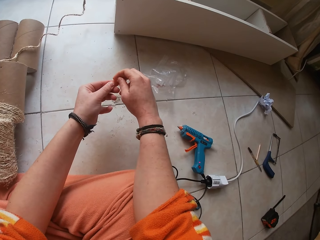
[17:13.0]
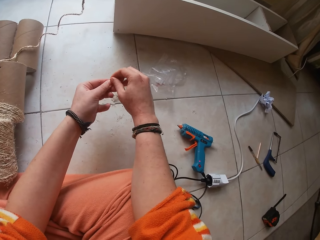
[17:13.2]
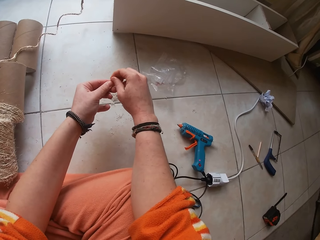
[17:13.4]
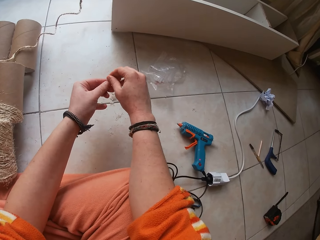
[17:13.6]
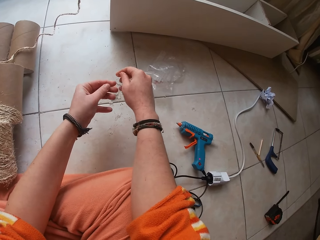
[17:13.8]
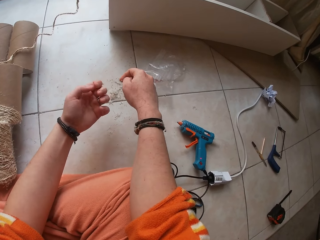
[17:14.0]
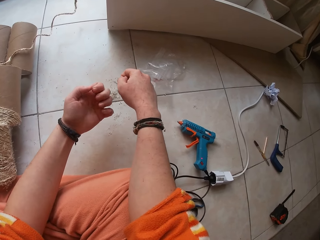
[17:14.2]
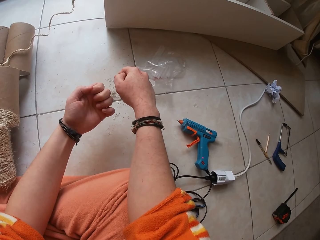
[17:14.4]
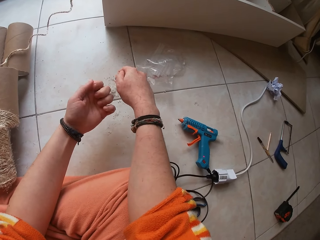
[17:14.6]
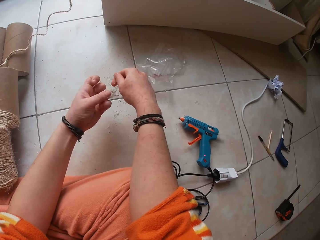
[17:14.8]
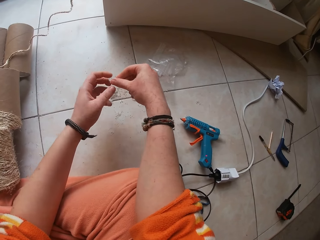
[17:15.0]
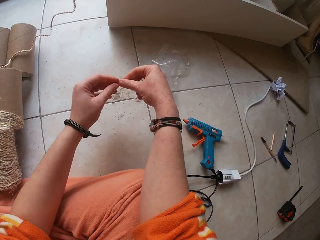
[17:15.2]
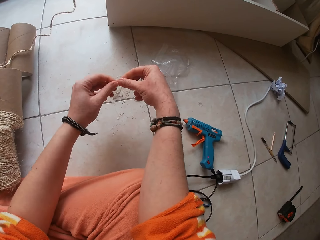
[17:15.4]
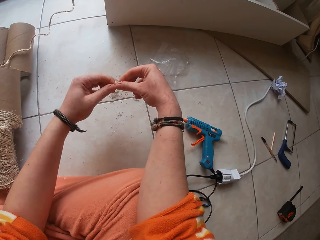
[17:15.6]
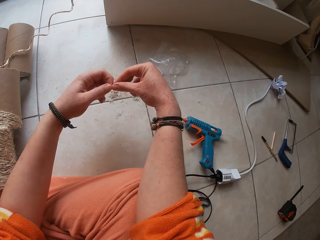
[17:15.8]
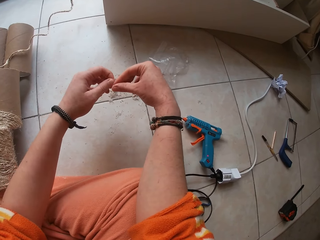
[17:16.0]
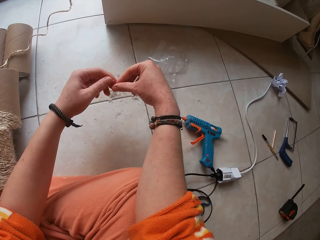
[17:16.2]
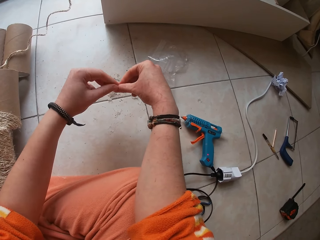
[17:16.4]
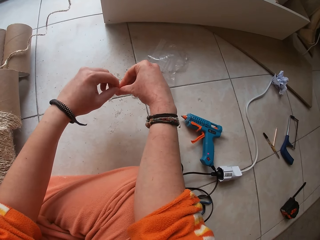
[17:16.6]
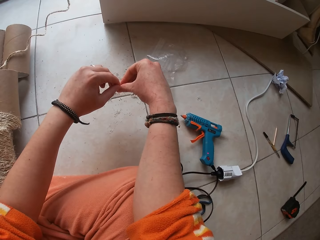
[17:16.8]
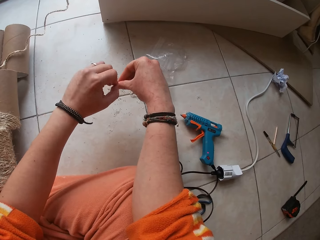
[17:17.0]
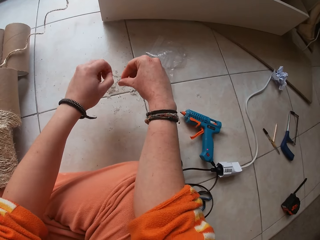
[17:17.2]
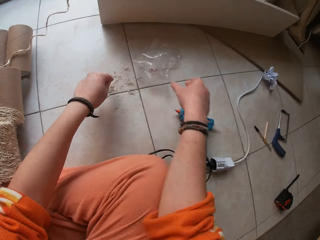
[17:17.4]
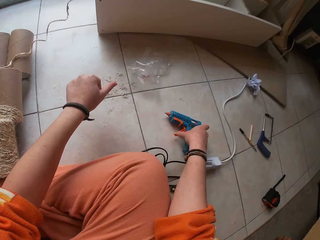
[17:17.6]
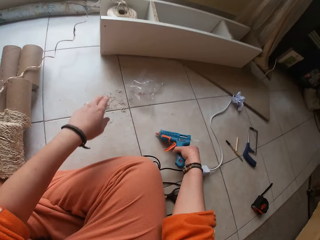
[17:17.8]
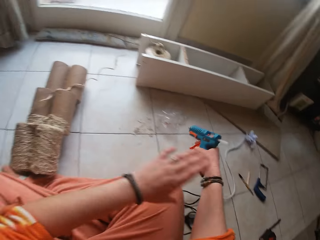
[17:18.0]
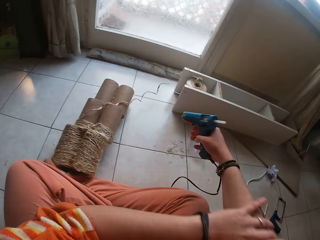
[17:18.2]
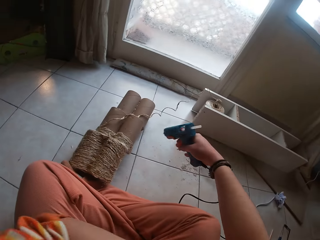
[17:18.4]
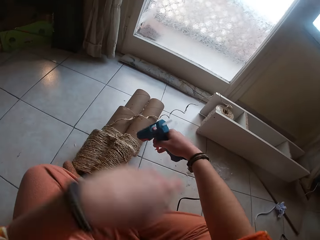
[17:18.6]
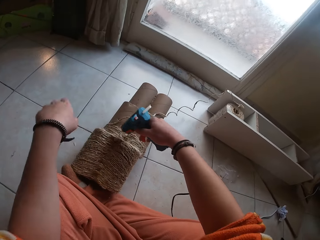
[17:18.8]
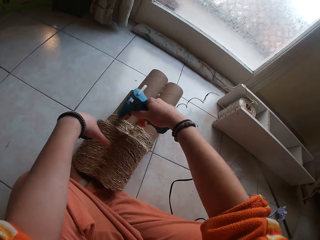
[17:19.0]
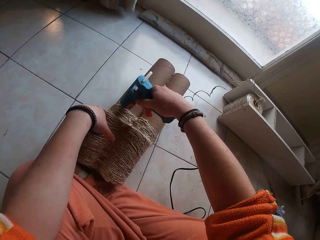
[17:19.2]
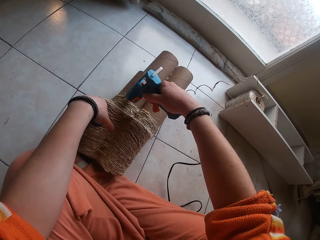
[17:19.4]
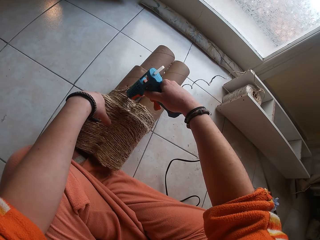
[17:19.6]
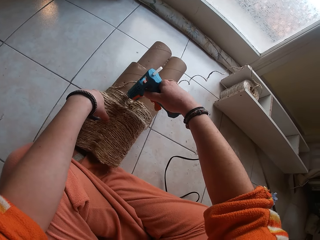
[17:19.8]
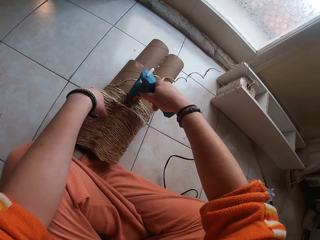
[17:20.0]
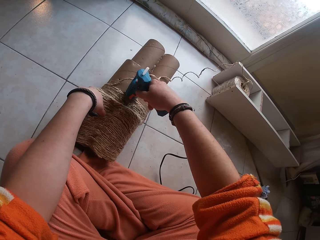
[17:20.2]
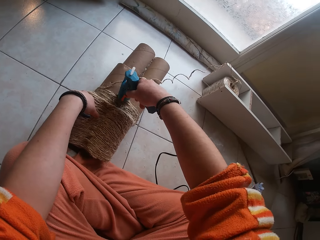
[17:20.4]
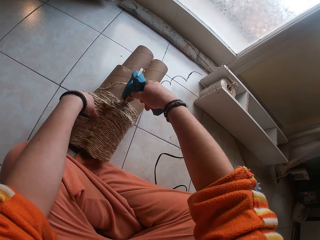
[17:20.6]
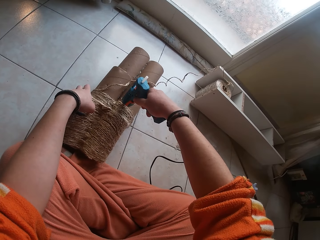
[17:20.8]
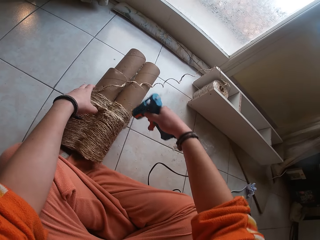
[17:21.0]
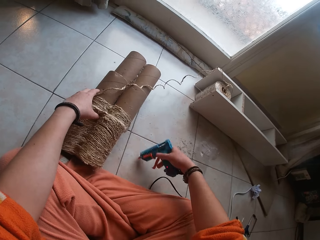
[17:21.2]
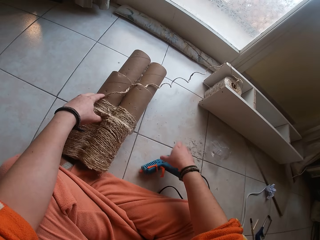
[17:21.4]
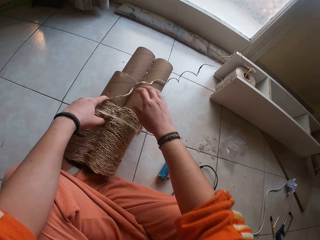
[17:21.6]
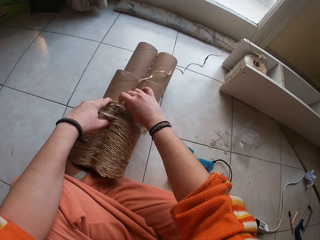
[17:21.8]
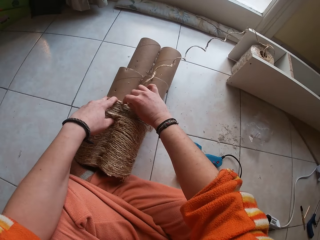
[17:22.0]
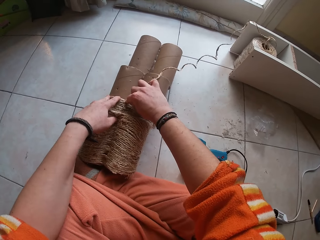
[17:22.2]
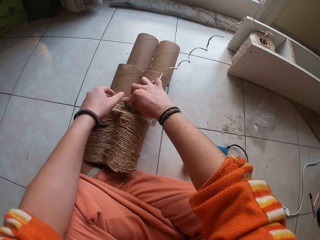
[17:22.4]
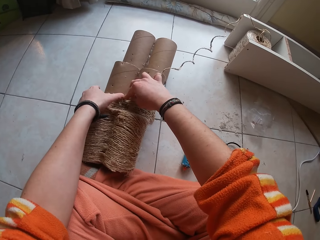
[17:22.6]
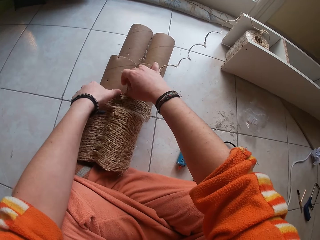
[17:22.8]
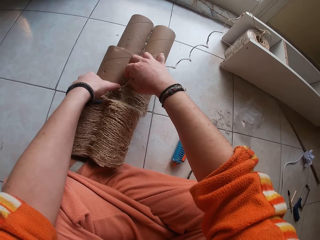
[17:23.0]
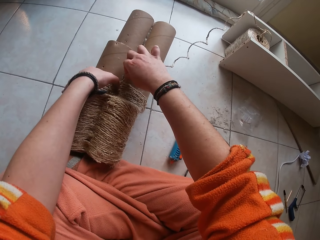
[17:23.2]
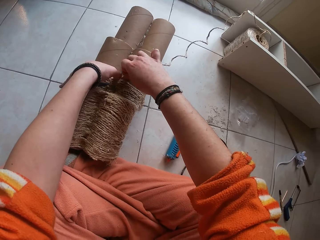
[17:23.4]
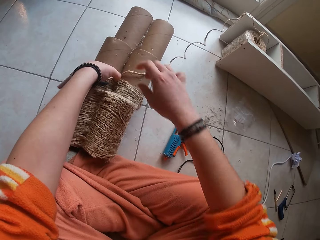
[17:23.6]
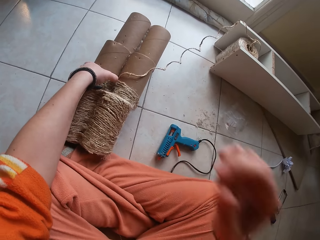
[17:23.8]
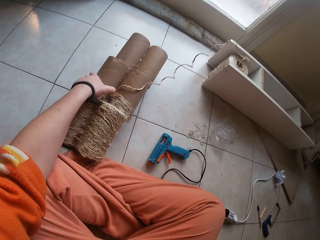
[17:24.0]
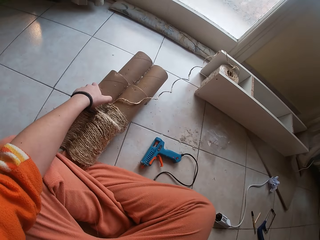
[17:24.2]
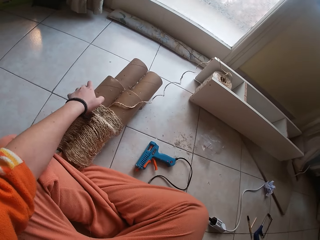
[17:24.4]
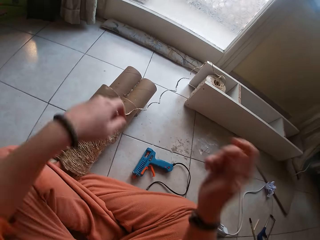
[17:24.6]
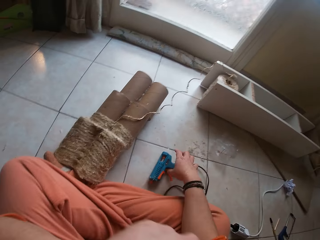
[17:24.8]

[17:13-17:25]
The camera wearer picks up the hot glue gun from the ground with his right hand. He rolls his right sleeve with his left hand. He holds the cardboard craft on the ground with his left hand. He applies gum on the cardboard craft with the hot glue gun in his right hand. He drops the hot glue gun on the ground with his right hand. He gums the twine on the cardboard craft with both hands. He touches his face with his right hand.

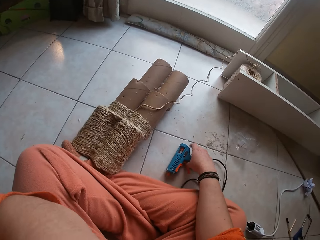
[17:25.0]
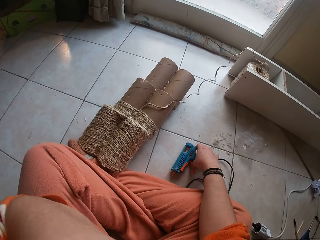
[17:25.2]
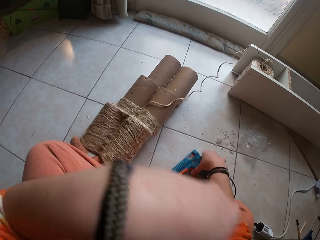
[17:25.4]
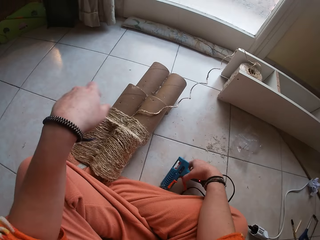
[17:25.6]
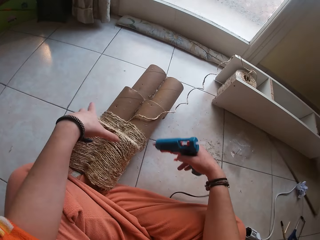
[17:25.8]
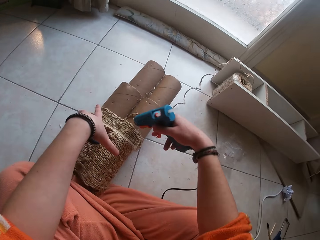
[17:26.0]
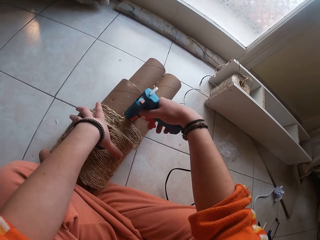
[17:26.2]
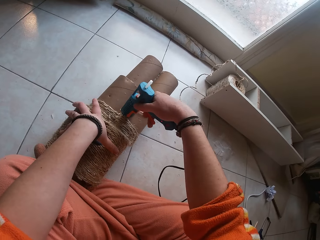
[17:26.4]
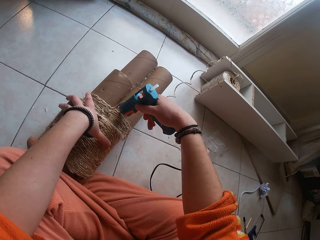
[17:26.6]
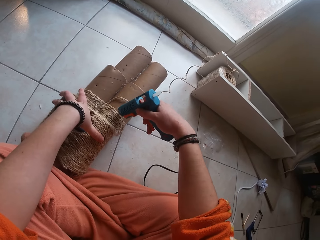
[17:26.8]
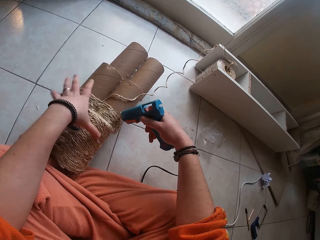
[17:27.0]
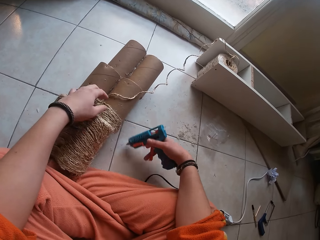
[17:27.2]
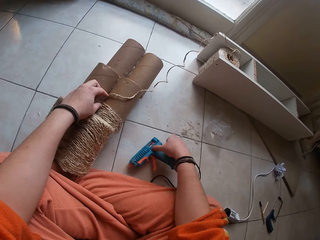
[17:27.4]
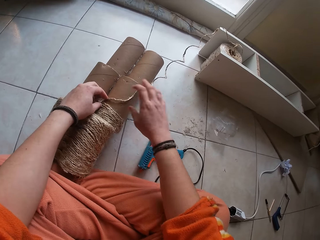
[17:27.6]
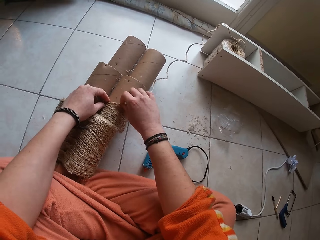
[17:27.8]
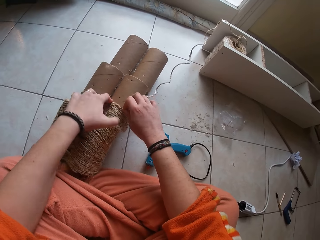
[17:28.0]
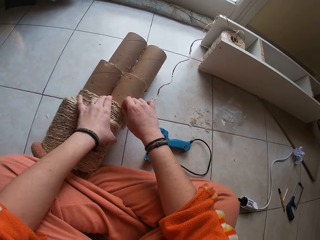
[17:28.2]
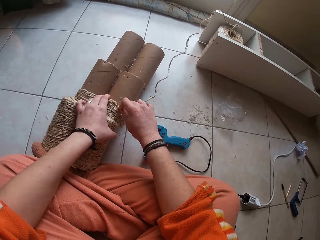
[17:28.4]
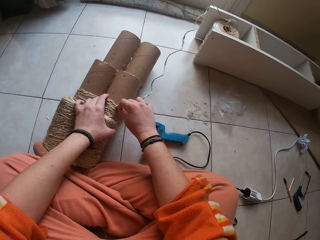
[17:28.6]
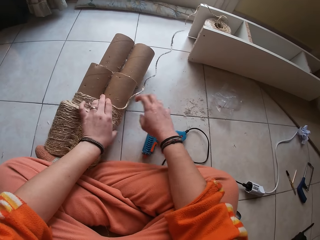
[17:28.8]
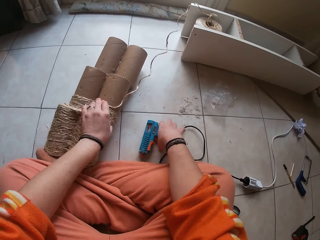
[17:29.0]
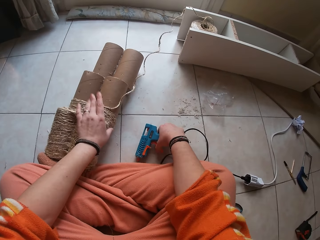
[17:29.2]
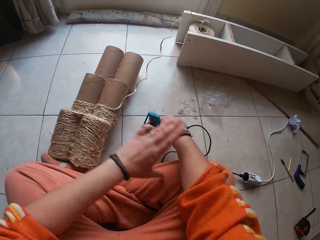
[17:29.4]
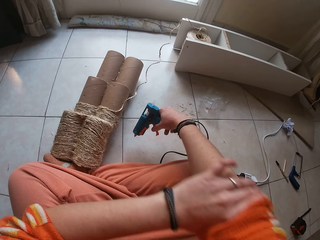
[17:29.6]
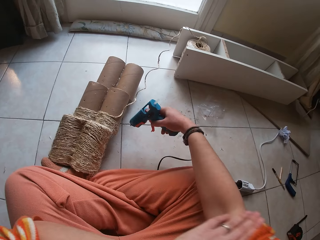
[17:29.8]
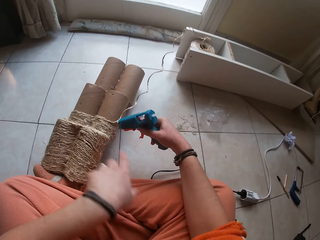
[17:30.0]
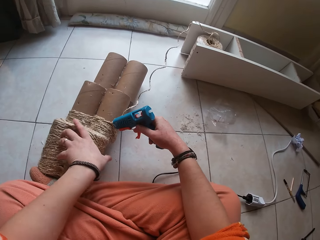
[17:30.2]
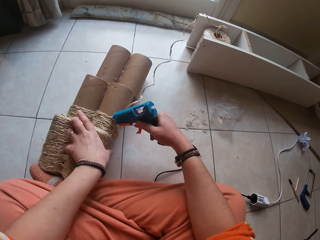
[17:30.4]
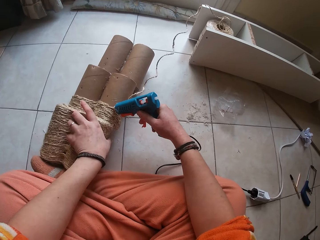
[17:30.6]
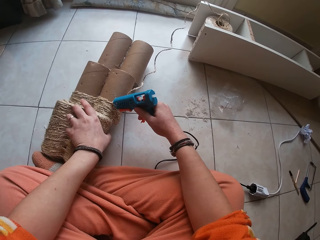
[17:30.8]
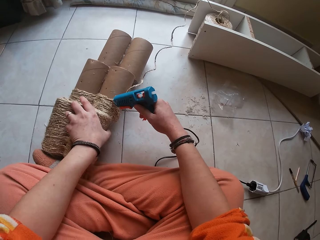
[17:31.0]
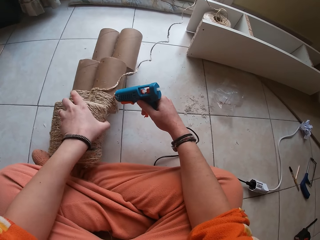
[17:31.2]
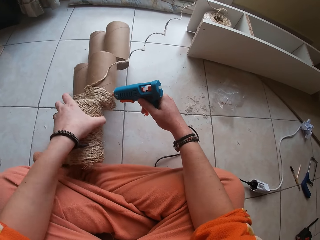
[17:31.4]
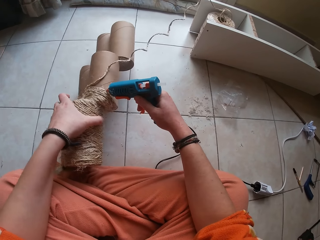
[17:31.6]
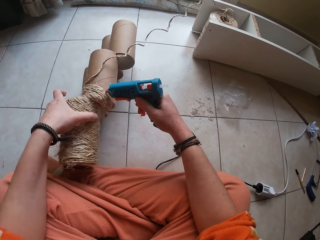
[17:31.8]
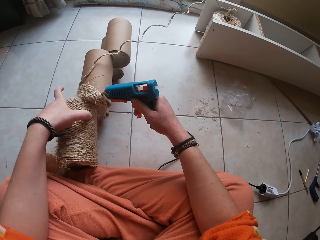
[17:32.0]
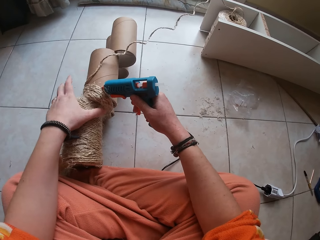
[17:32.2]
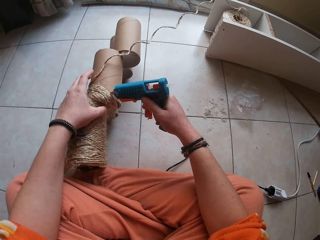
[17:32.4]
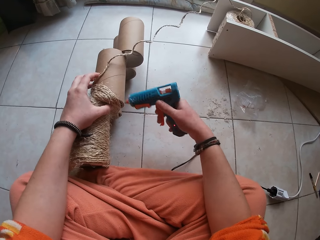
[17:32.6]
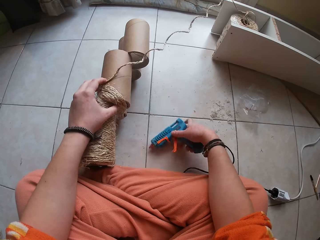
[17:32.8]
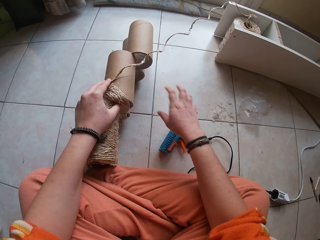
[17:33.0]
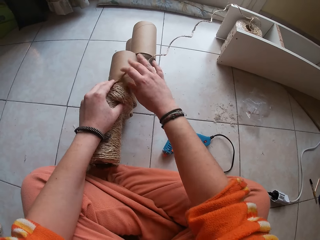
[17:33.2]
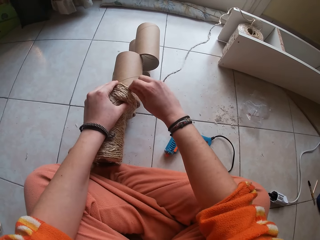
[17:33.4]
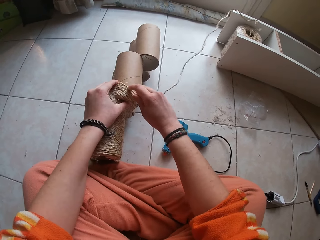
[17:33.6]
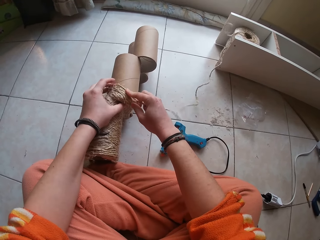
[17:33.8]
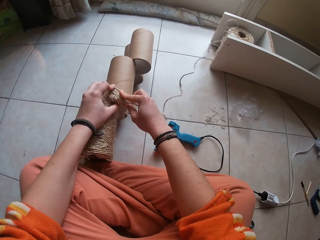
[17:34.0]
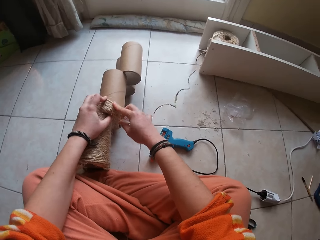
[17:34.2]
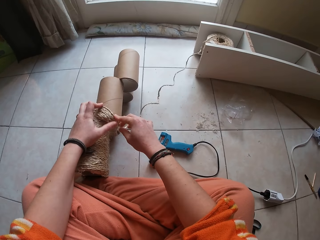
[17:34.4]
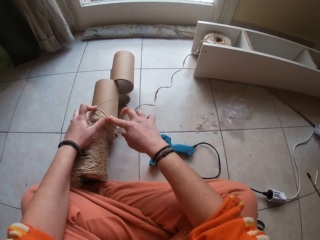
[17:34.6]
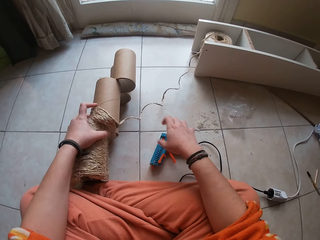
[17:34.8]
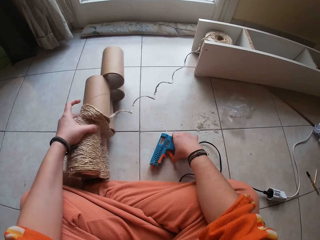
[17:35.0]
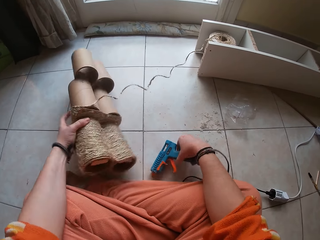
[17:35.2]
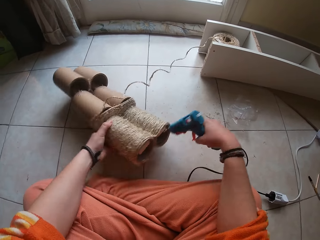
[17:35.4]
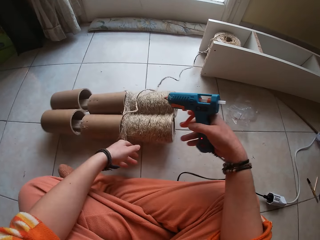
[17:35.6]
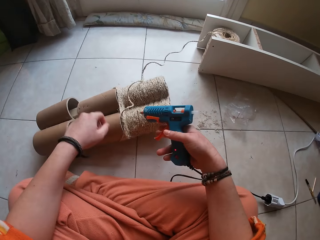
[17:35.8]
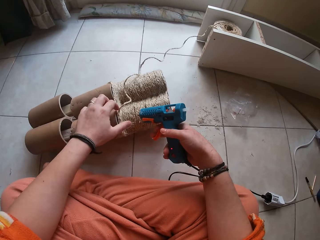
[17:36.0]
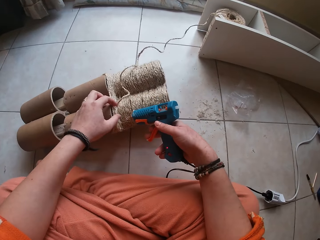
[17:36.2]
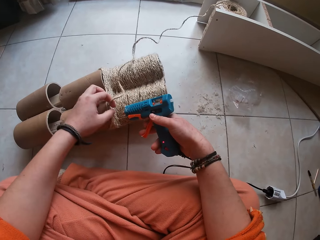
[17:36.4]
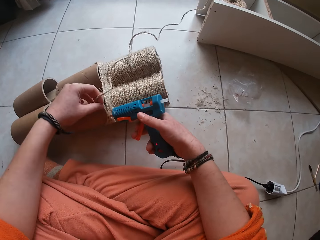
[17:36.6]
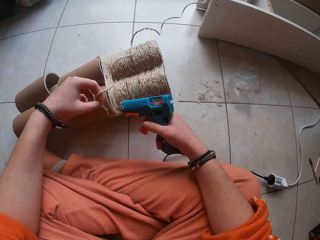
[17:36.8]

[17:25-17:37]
The camera wearer touches his face with his left hand. He picks up the hot glue gun from the ground with his right hand. He holds the cardboard craft on the ground with his left hand. He applies gum on the cardboard craft with the hot glue gun in his right hand. He drops the hot glue gun on the ground with his right hand. He gums the twine on the cardboard craft with both hands. He picks up the hot glue gun from the ground with his right hand. He rolls his right sleeve with his left hand. He holds the cardboard craft on the ground with his left hand. He applies gum on the cardboard craft with the hot glue gun in his right hand. He drops the gun. He gums the twine on the cardboard craft with both hands. He adjusts the cardboard craft on the ground with his right hand. He picks up the hot glue gun from the ground with his right hand.
